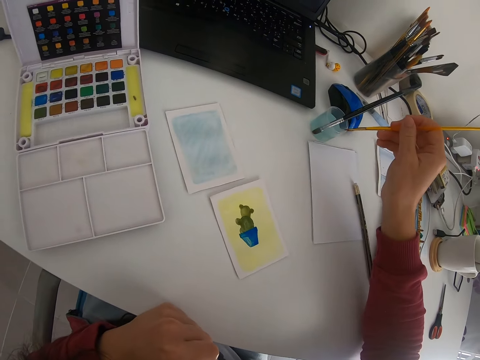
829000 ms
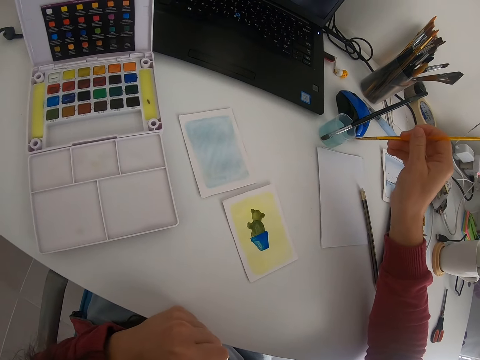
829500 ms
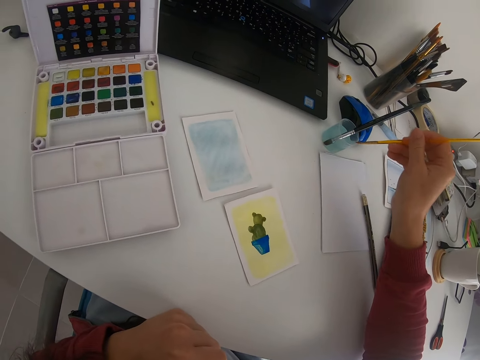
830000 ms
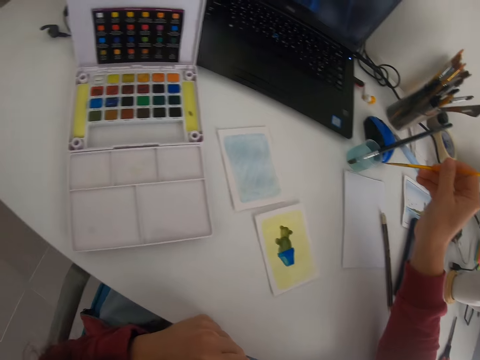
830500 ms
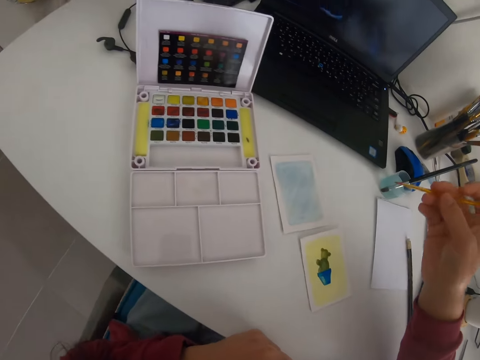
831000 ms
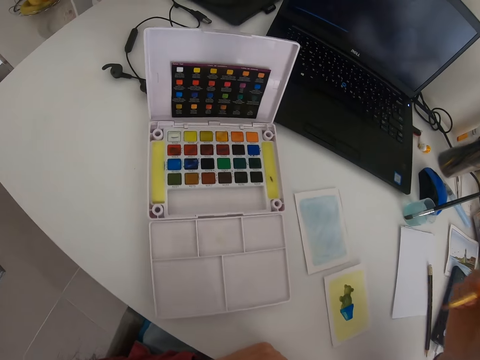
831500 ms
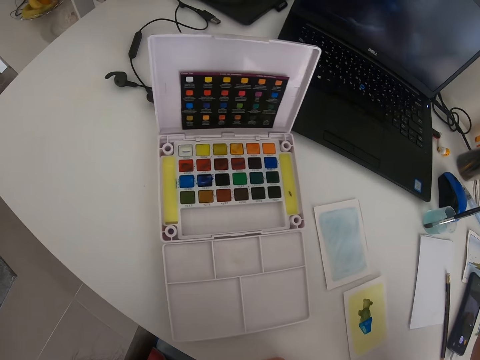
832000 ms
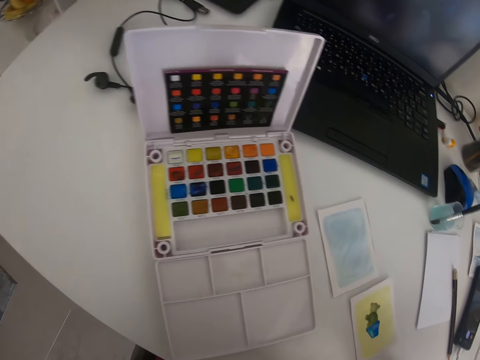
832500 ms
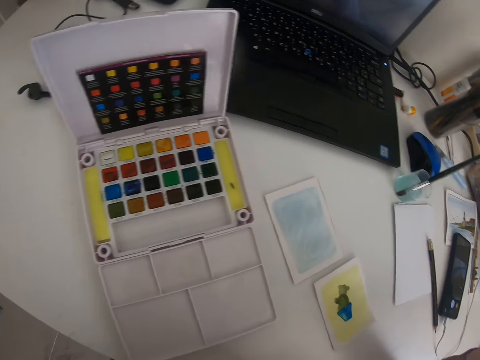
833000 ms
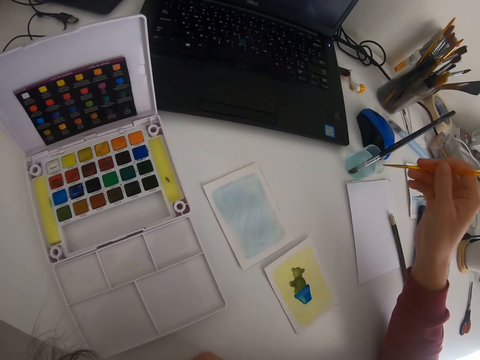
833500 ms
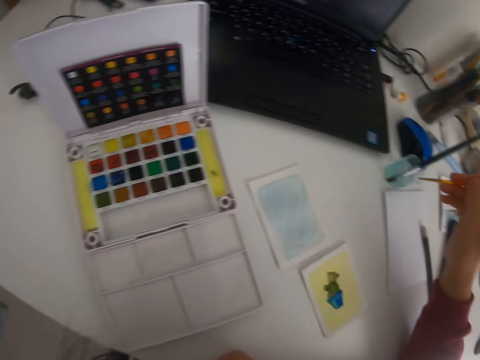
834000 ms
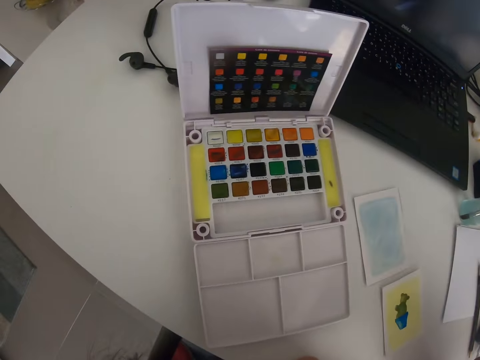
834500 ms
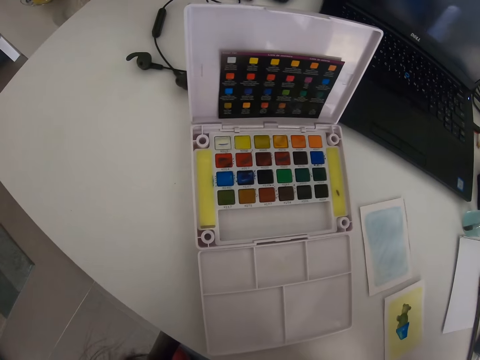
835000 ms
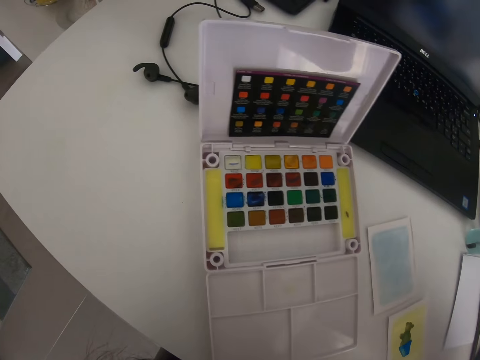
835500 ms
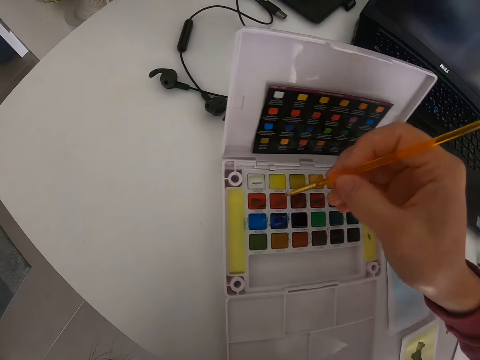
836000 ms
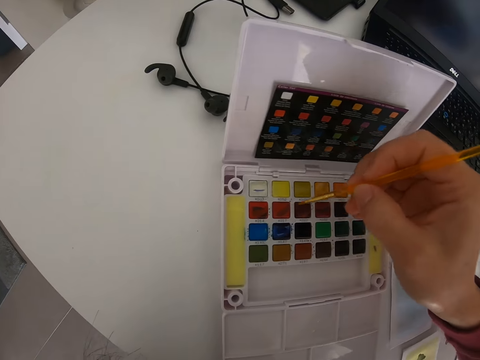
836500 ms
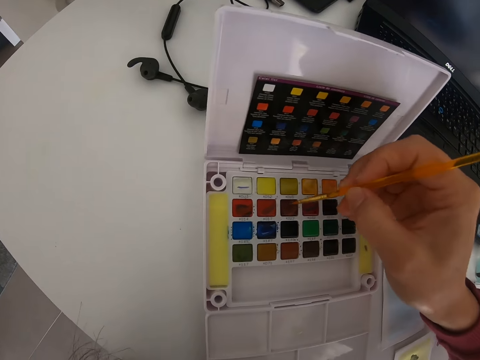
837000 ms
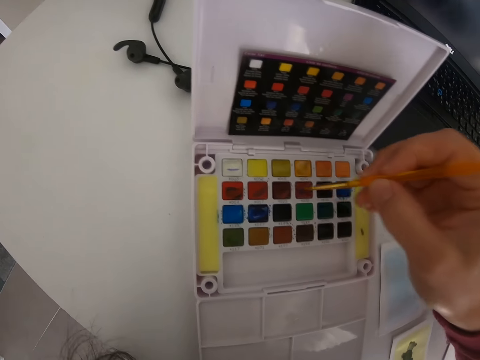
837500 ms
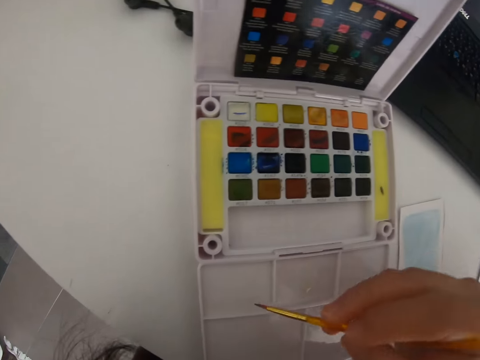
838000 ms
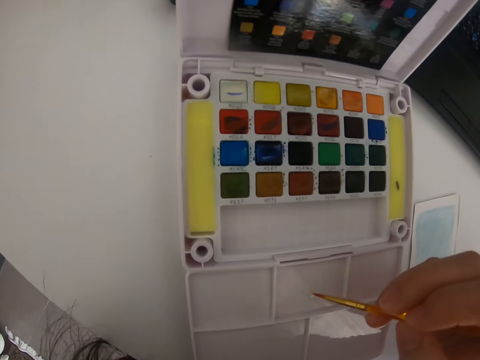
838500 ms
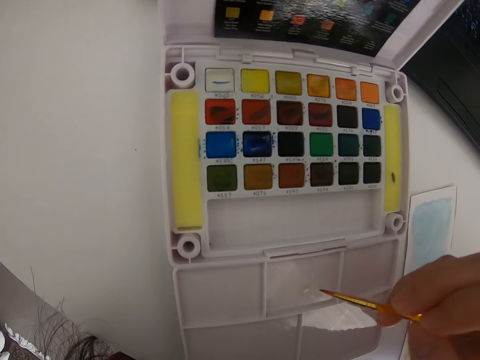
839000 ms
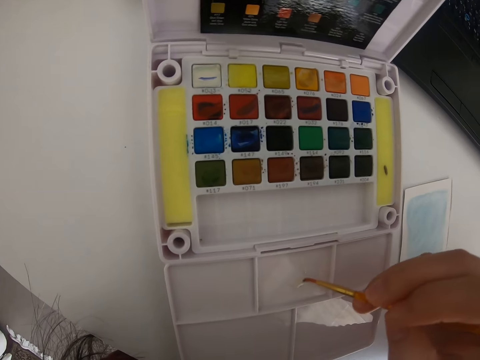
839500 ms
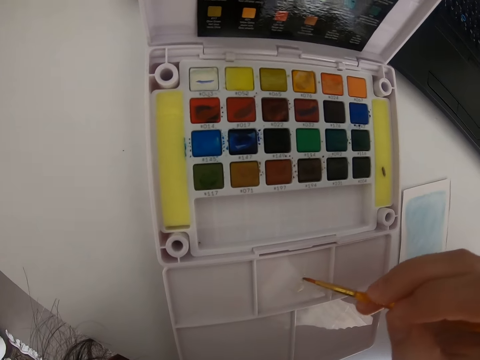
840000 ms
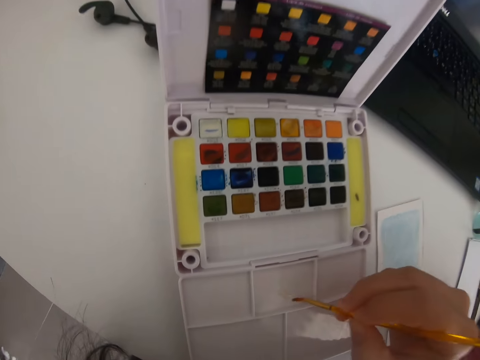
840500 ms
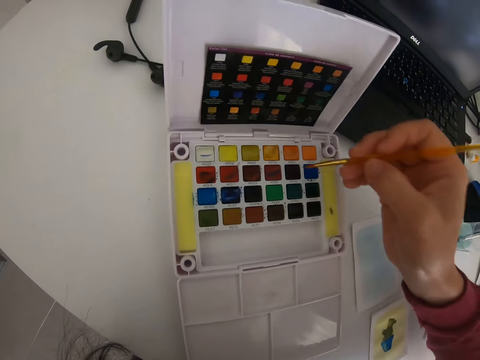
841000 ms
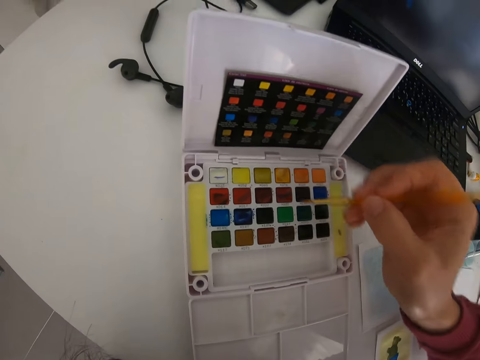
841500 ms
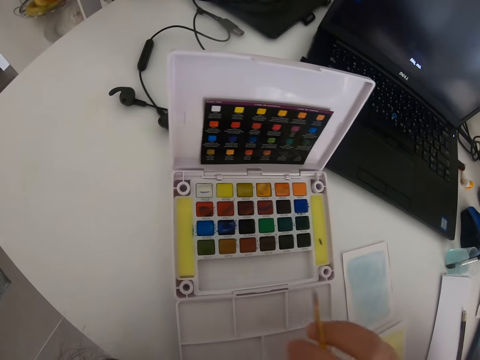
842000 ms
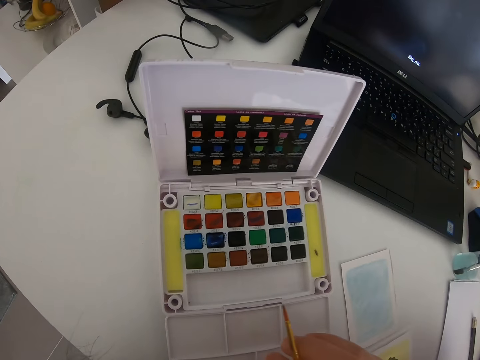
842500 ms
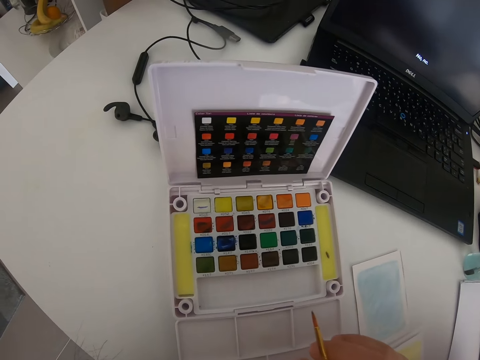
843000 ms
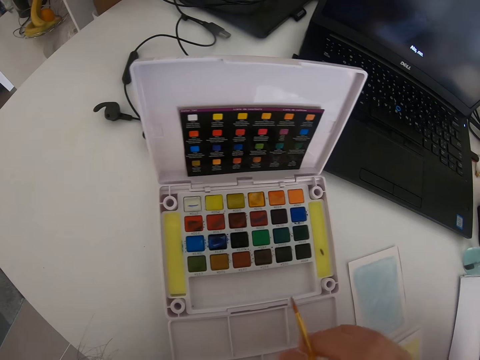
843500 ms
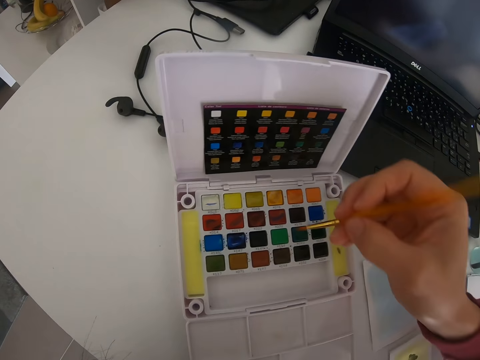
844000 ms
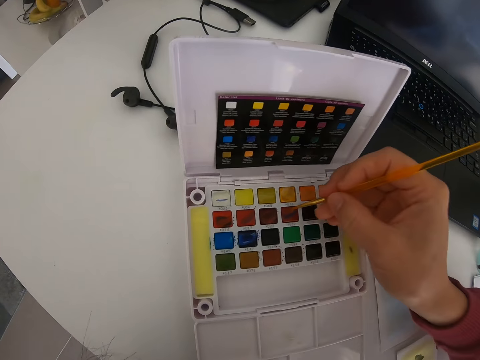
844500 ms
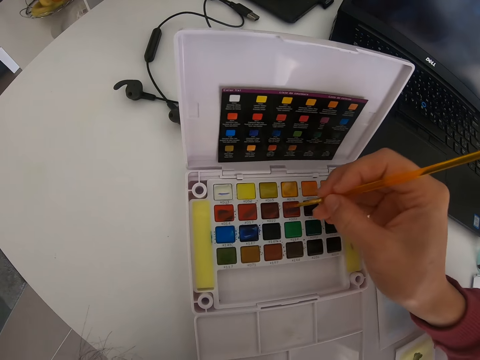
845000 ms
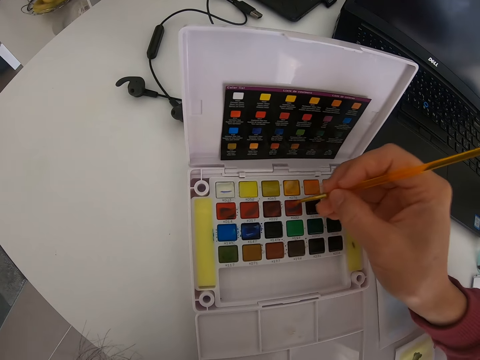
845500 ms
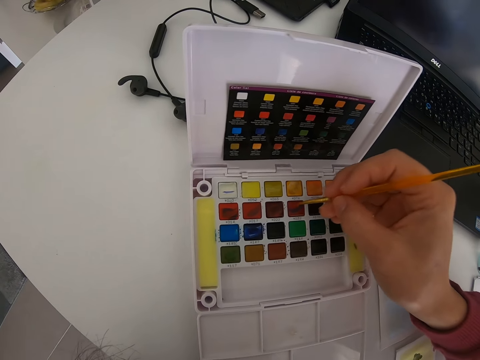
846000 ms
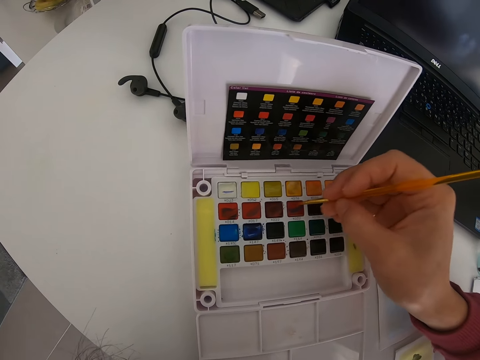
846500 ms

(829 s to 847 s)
The camera wearer rubs off the excess liquid. They move the paint brush. They move closer to the paints. They rub off the excess liquid. They dip the paint brush in the water. They dip the paint brush in the paint. They rub the paint brush in the paint. They move the paint brush. They rub the paint brush on the board. They move the paint brush. They rub the paint brush in the paint. They move the paint brush. They mix the paints. They rub the paint brush in the paint.

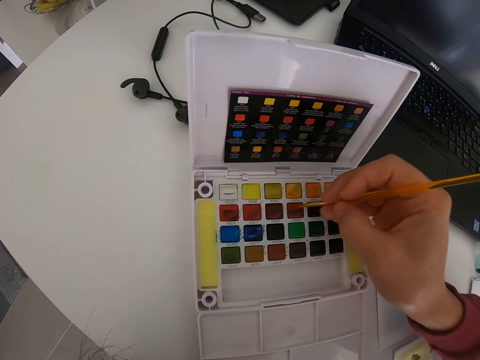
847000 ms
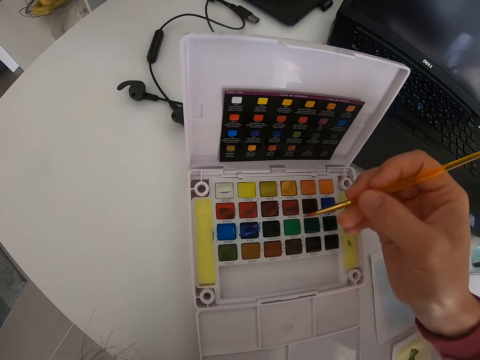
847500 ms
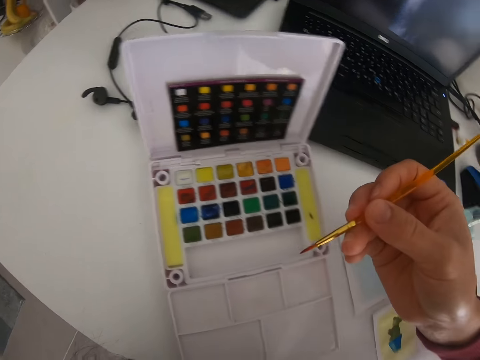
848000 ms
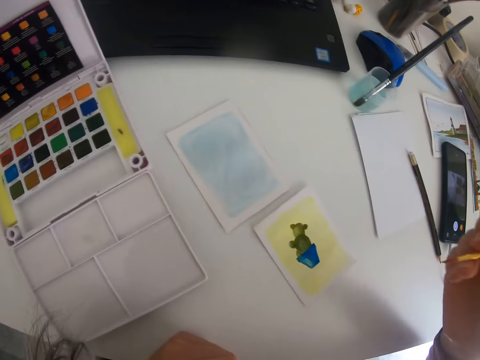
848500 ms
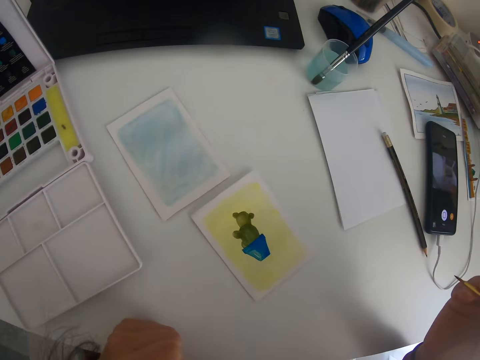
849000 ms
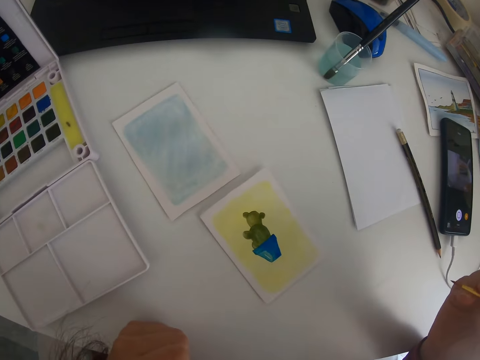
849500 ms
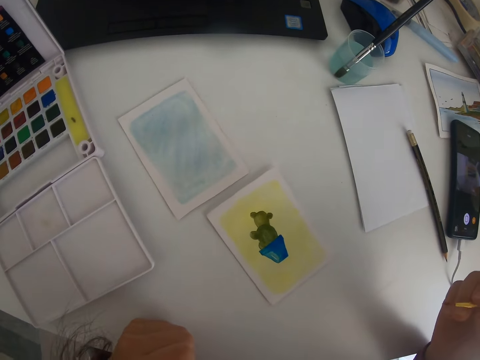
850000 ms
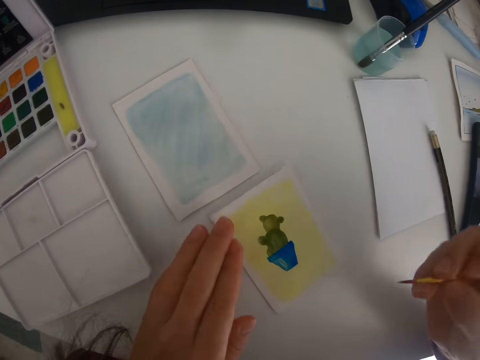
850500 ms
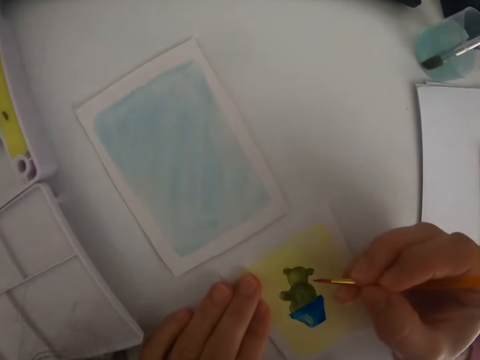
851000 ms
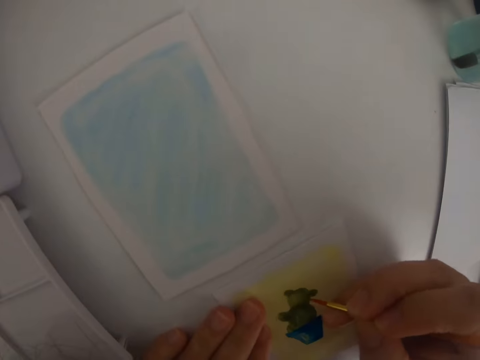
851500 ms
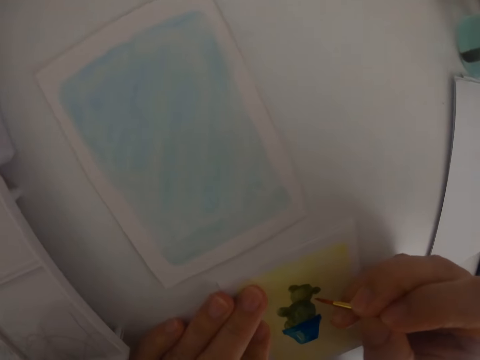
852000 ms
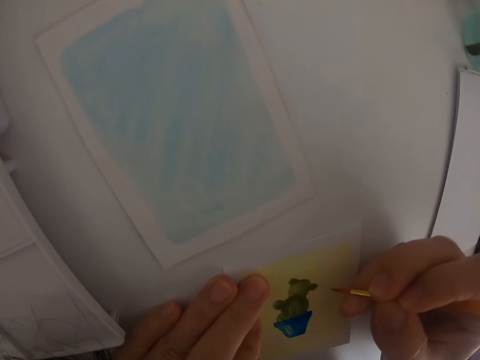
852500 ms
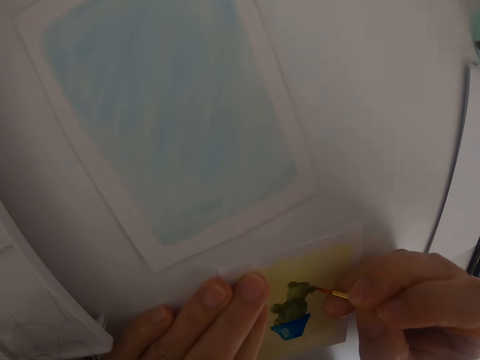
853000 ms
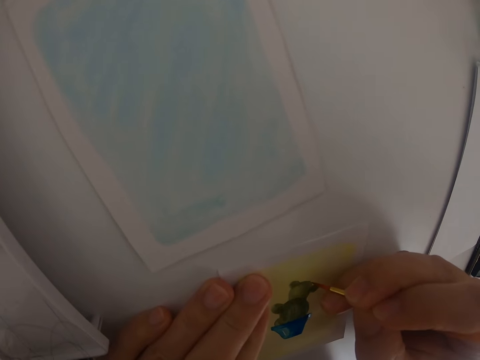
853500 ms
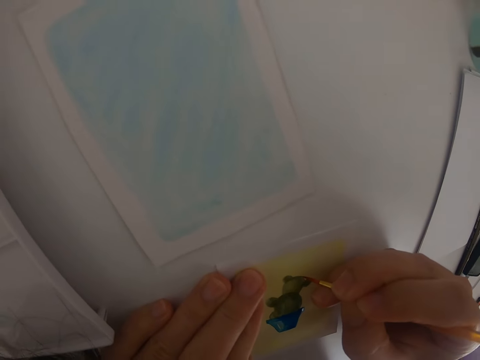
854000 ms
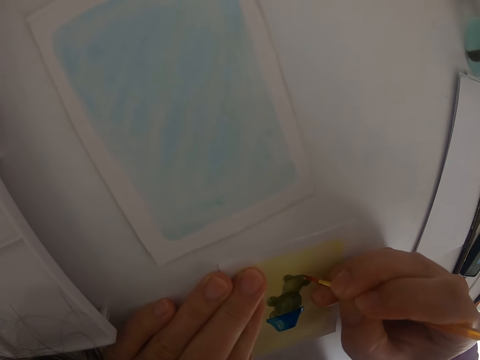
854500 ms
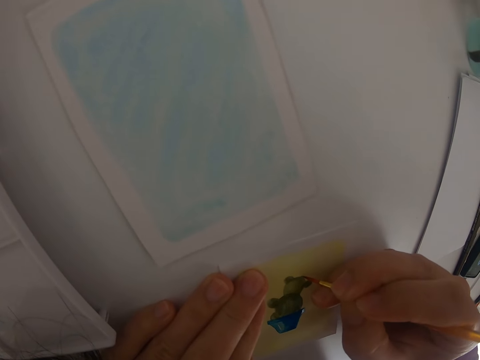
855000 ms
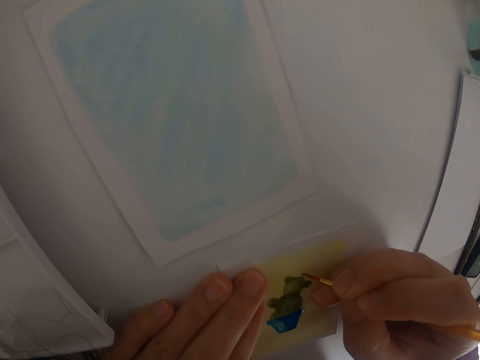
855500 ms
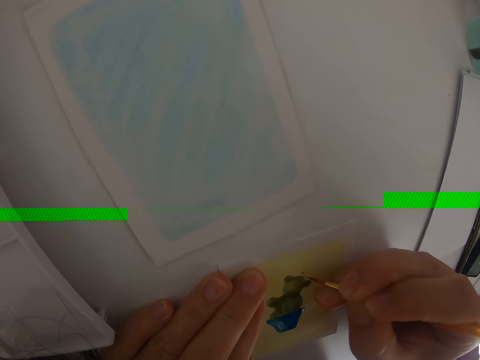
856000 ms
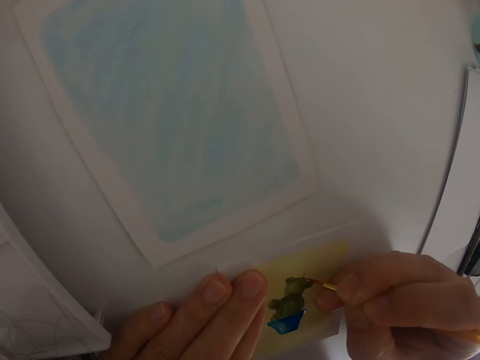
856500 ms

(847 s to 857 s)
The camera wearer moves the paint brush. They move a hand. They adjust the piece of paper with the left hand. They paint on the drawing.
